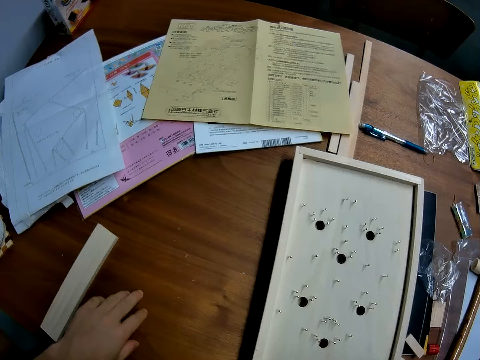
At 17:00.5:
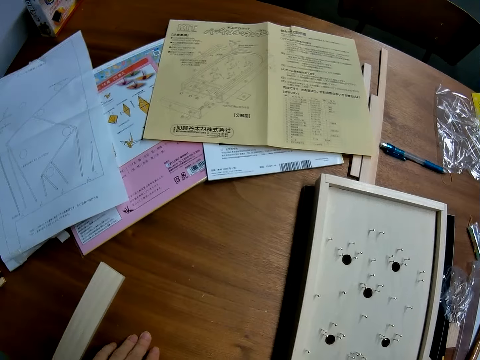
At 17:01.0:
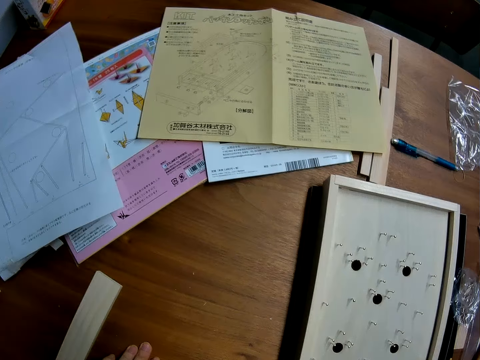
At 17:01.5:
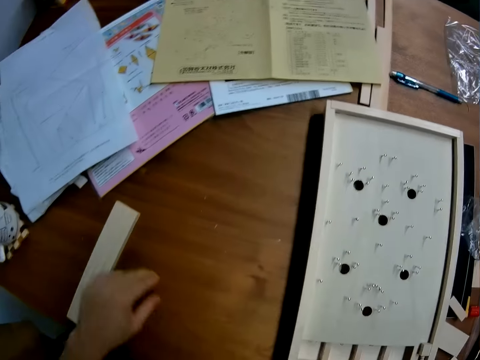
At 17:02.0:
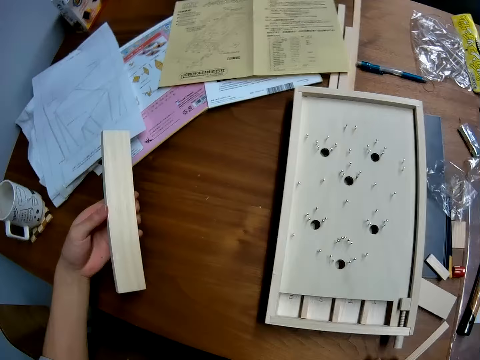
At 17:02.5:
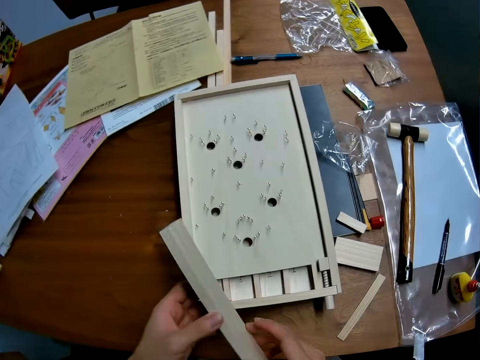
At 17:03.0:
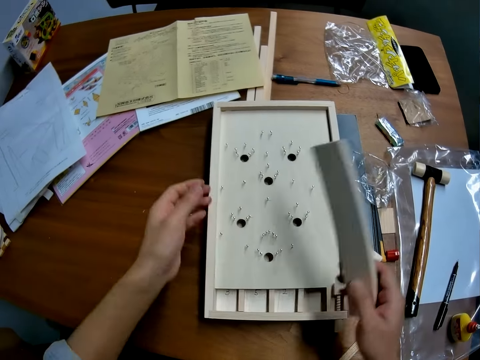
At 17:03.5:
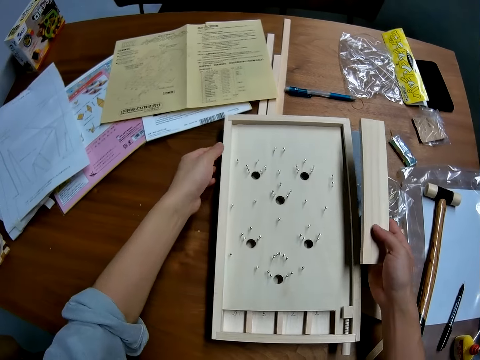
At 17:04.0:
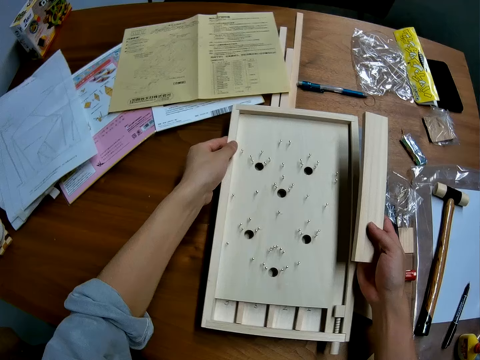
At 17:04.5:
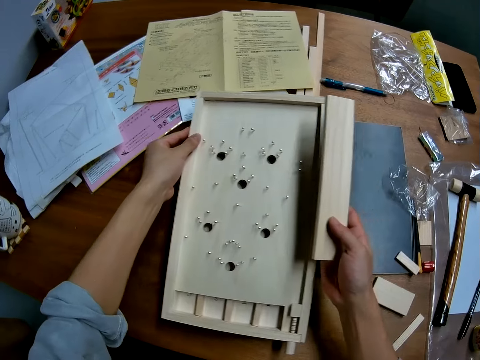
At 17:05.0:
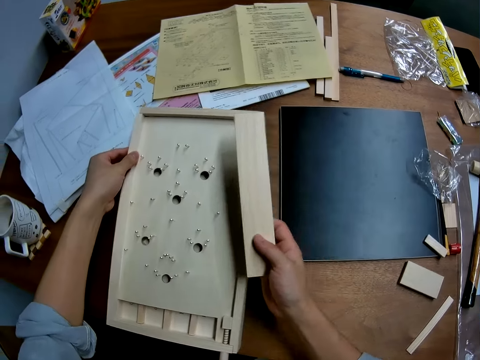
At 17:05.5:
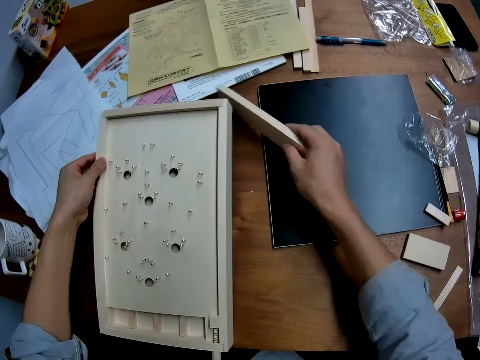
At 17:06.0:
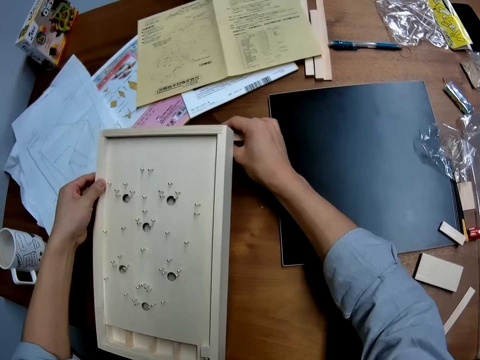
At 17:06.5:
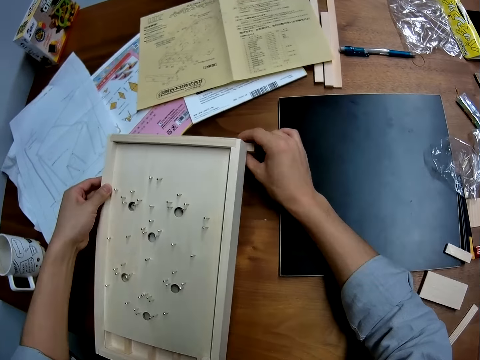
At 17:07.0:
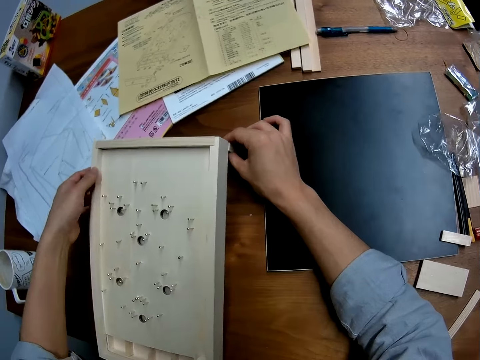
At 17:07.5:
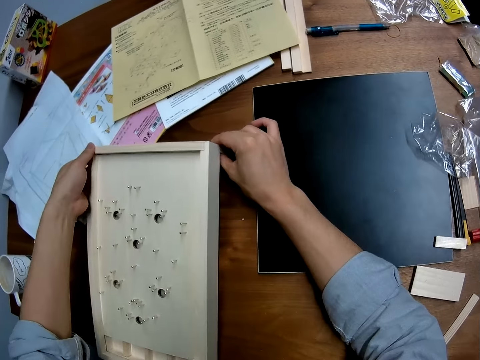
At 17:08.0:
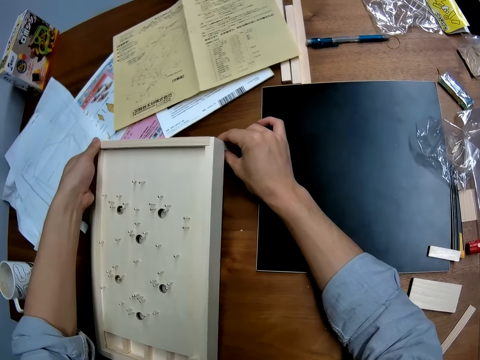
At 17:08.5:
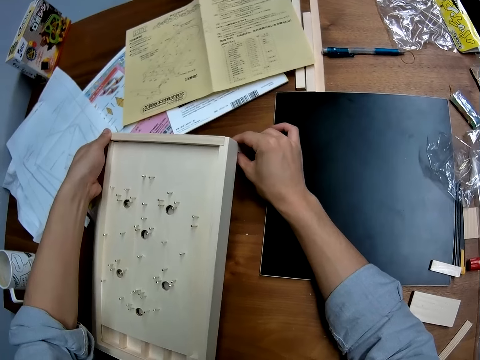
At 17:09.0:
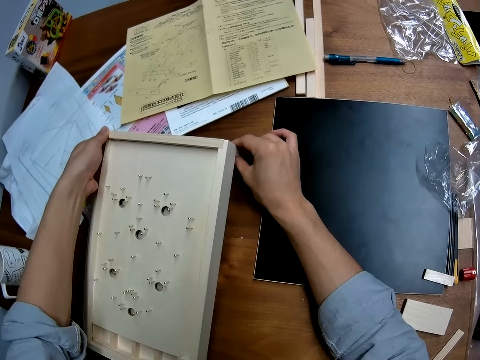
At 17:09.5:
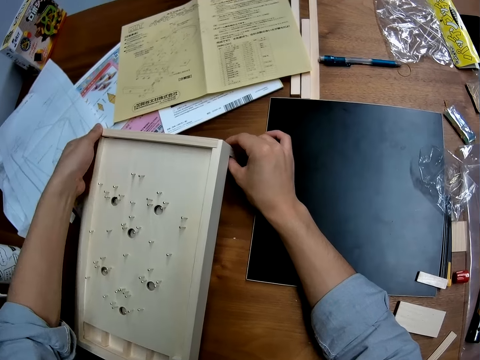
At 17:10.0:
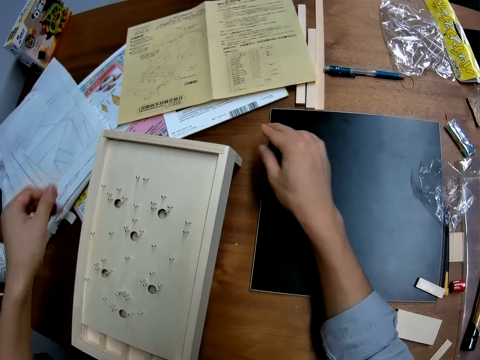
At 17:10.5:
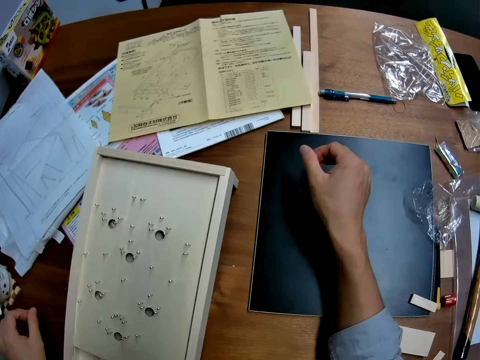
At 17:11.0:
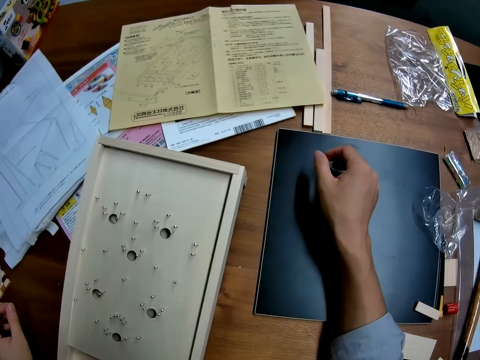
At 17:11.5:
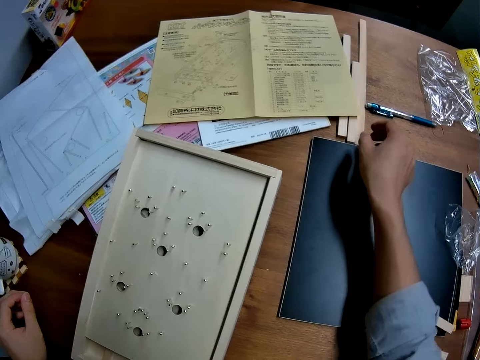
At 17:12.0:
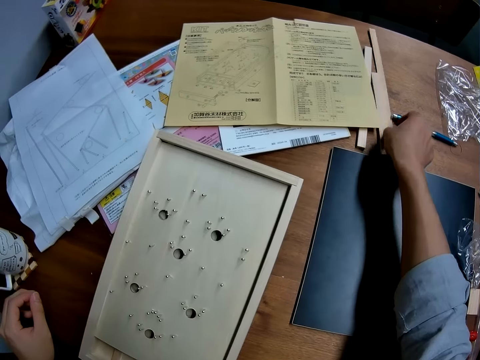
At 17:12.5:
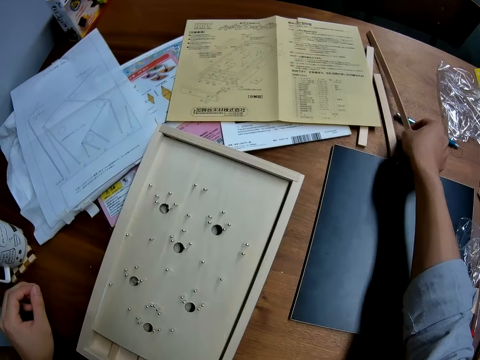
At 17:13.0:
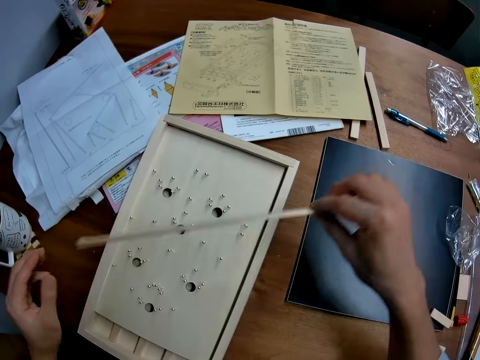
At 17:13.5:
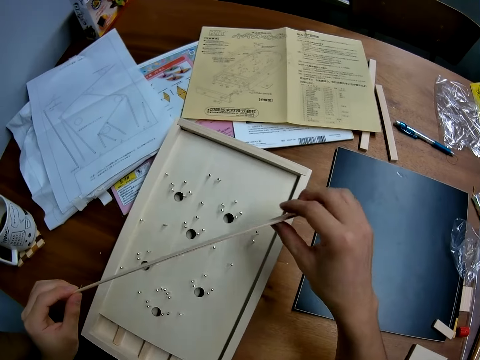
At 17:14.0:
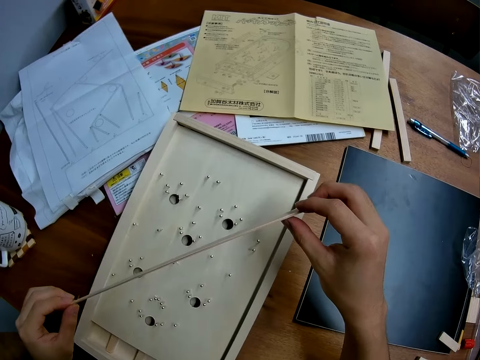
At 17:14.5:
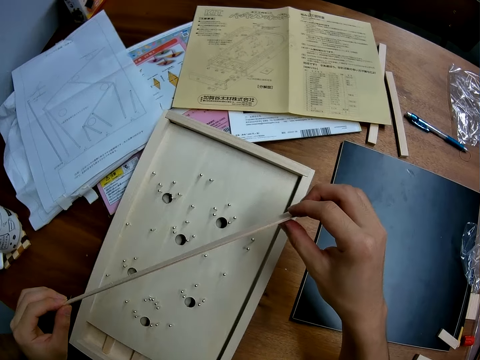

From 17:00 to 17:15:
The camera wearer looks around. He puts his left hand on the table. He picks a casing from the table with his left hand. He takes the wood piece. He adjusts the craft on the table. He places the casing beneath the craft. He supports something with the wood piece. He looks around. He picks up the piece of wood from the table.

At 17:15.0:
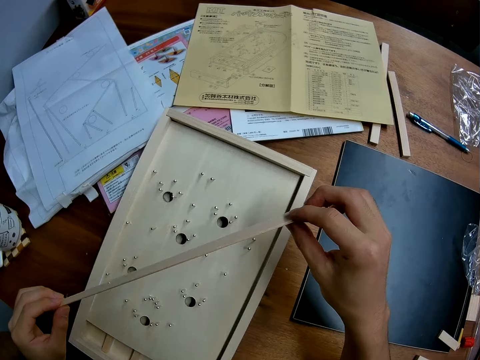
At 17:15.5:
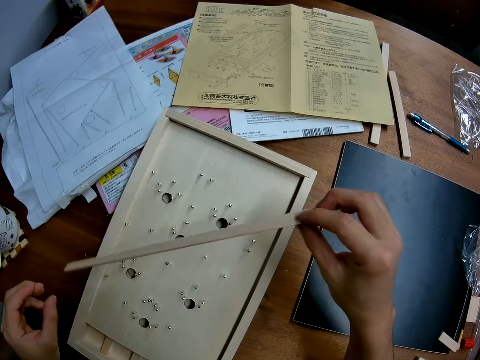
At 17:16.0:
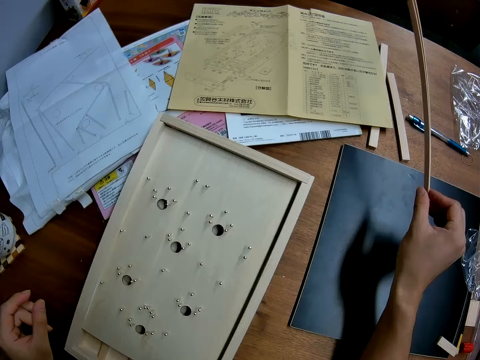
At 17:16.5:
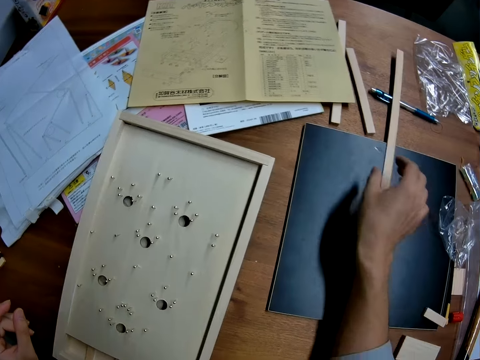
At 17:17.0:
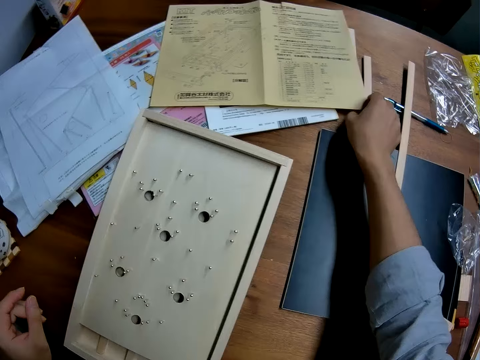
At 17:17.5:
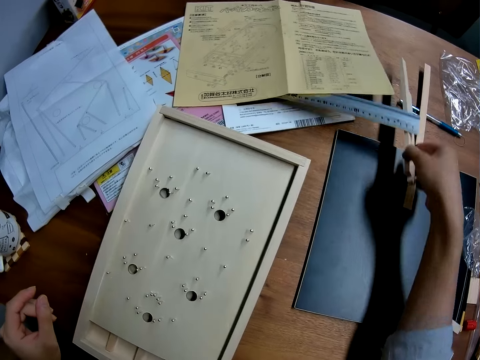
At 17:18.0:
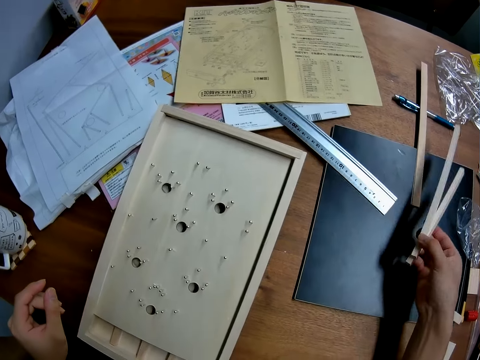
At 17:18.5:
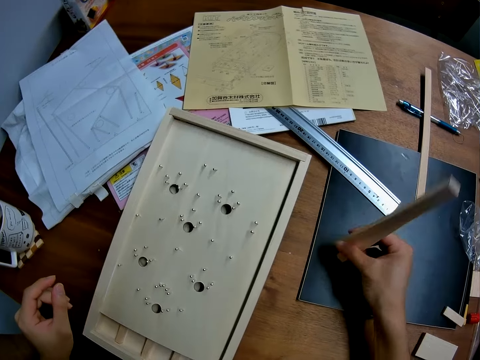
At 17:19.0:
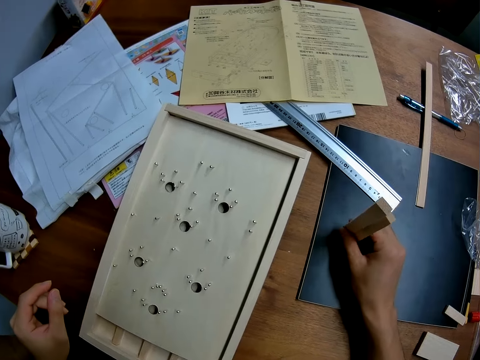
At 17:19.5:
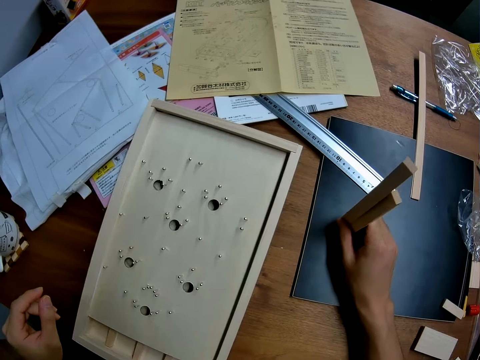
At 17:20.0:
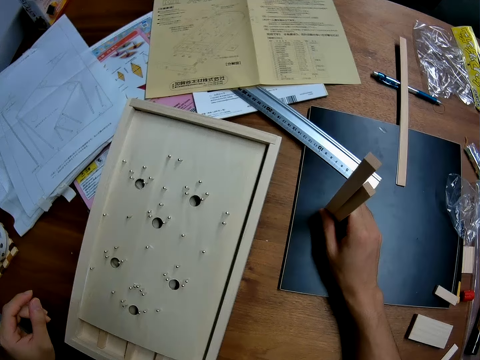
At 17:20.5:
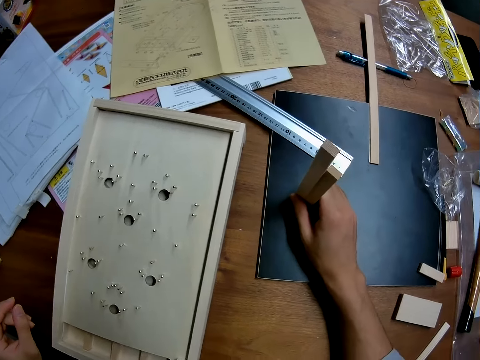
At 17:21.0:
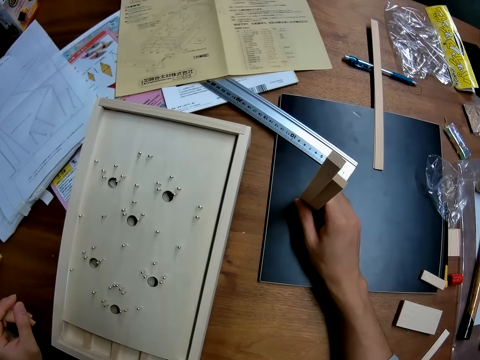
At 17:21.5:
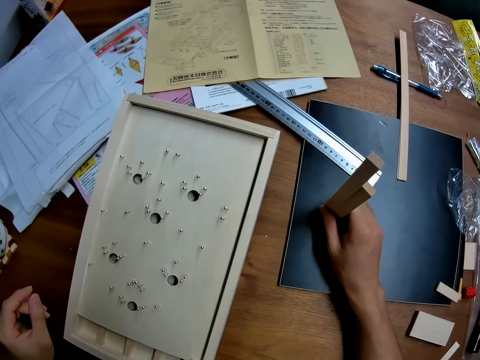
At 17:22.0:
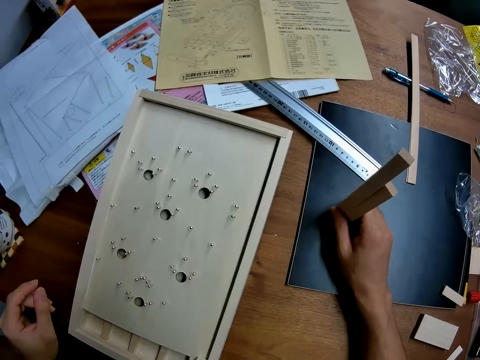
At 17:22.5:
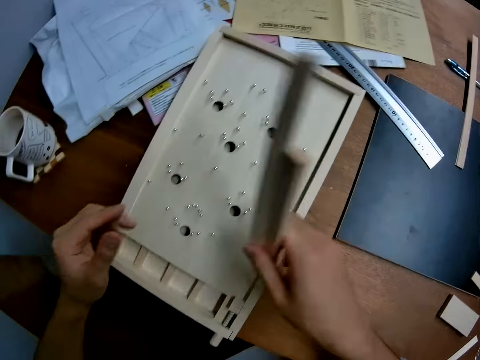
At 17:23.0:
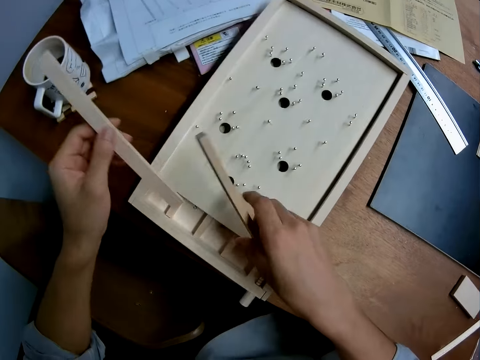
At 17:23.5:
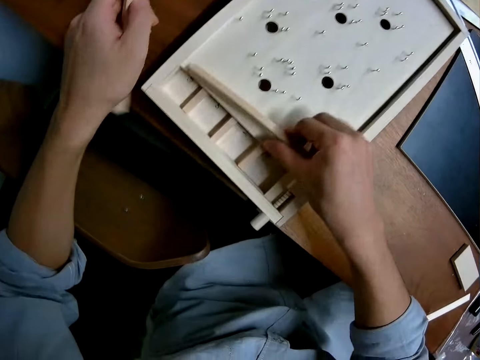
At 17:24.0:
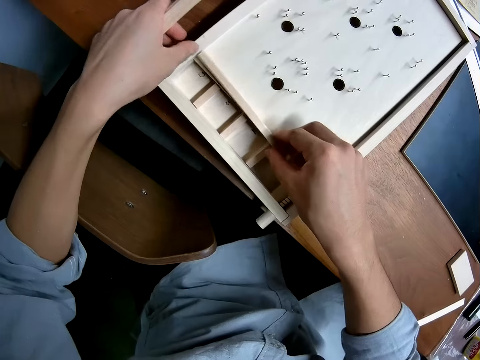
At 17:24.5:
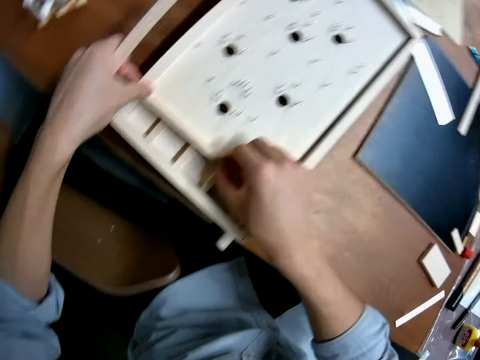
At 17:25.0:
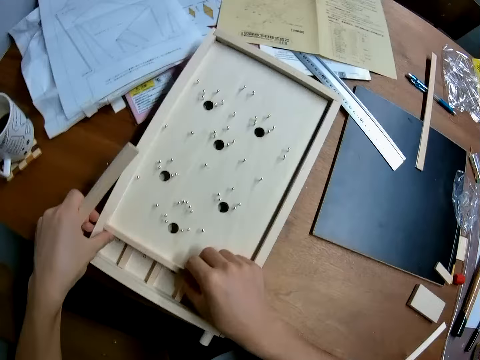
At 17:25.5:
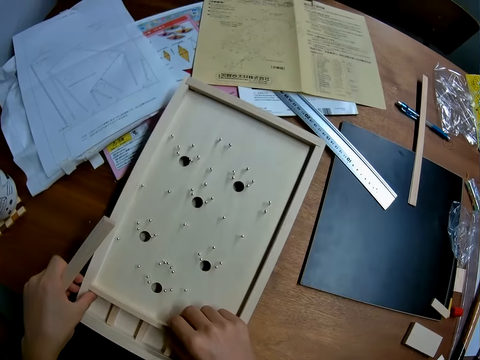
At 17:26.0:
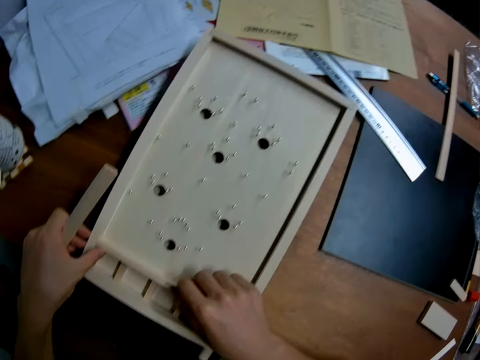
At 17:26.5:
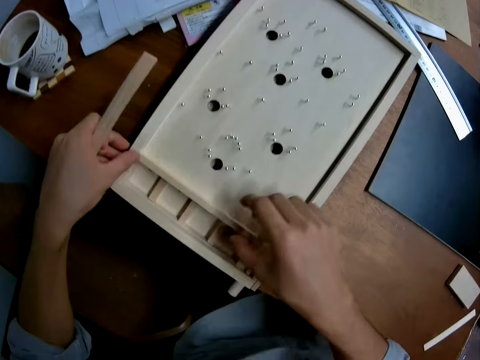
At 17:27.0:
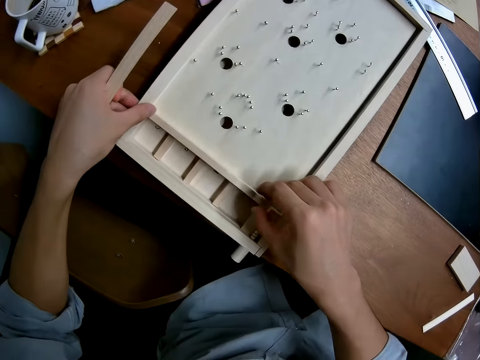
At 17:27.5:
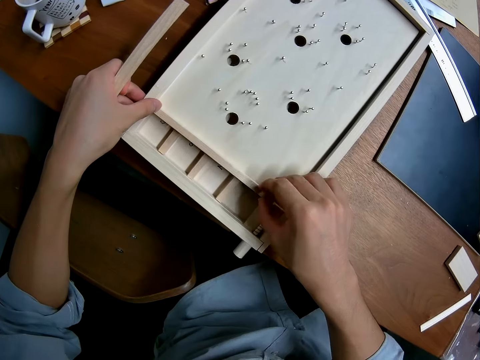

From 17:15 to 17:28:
The camera wearer drops the piece of wood back on the table. He picks up two other pieces of wood from the table. He stands the pieces of wood on a sheet on the table with his right hand. He looks around. He collects one of the woods with his left hand. He places the other wood on the craft.
